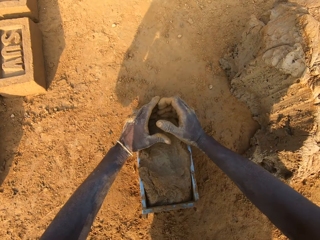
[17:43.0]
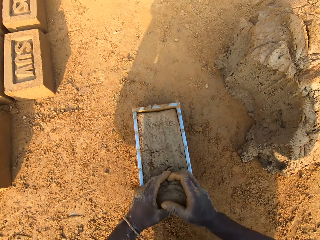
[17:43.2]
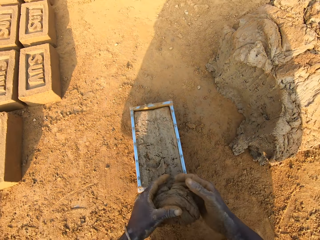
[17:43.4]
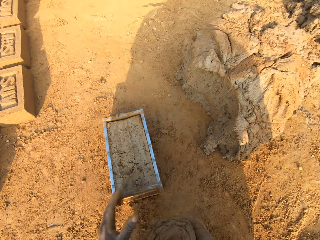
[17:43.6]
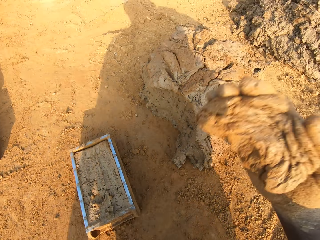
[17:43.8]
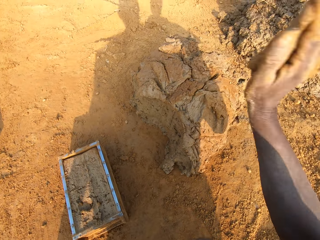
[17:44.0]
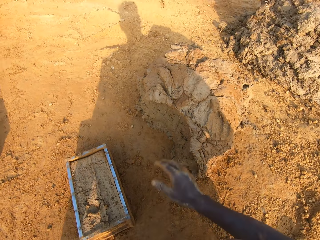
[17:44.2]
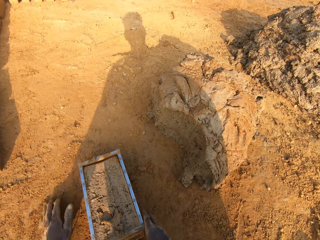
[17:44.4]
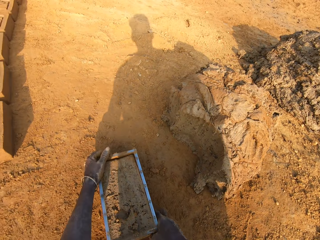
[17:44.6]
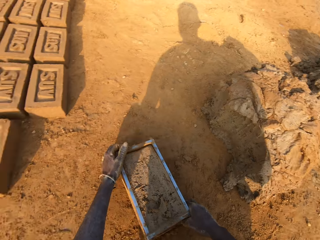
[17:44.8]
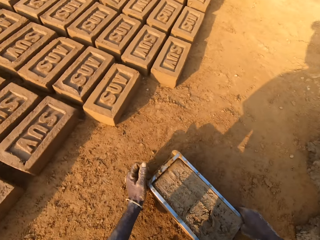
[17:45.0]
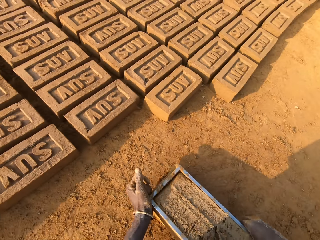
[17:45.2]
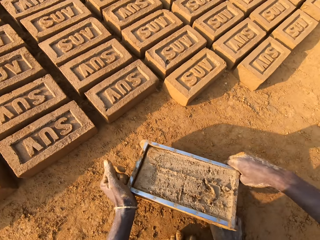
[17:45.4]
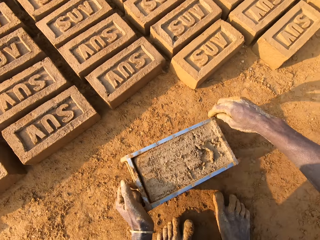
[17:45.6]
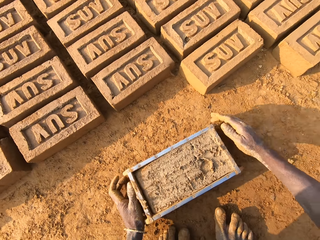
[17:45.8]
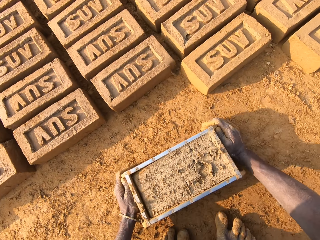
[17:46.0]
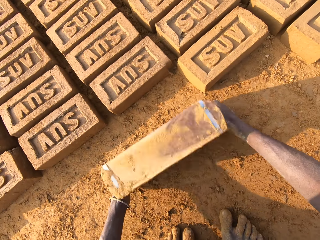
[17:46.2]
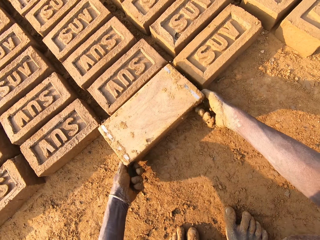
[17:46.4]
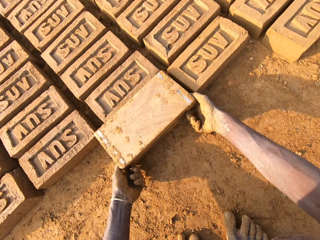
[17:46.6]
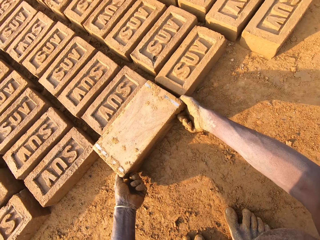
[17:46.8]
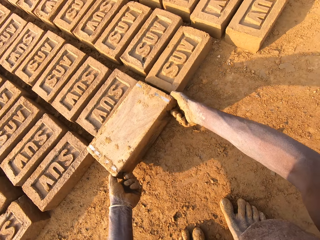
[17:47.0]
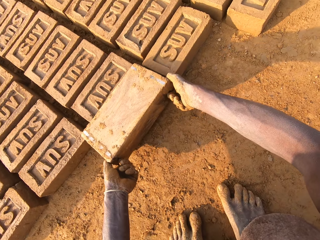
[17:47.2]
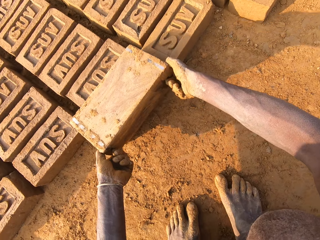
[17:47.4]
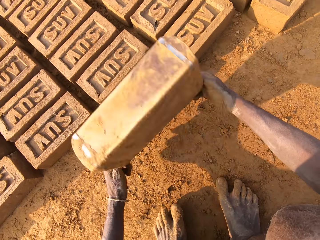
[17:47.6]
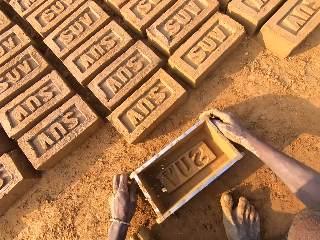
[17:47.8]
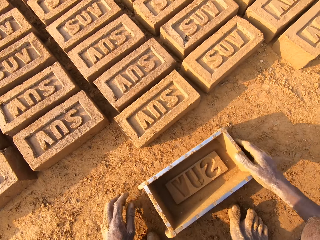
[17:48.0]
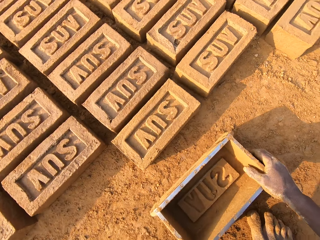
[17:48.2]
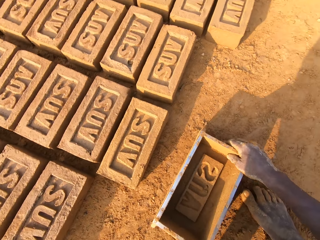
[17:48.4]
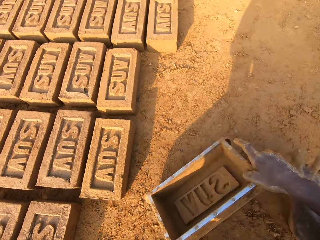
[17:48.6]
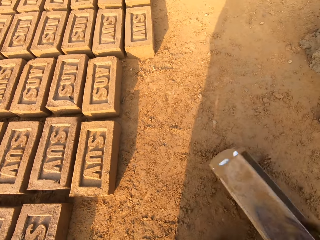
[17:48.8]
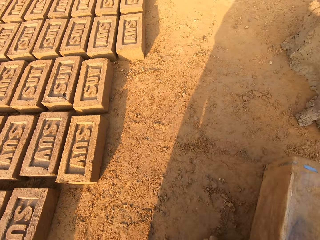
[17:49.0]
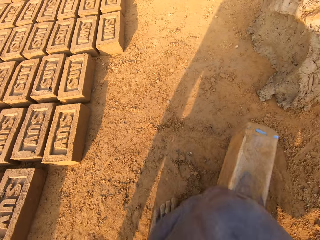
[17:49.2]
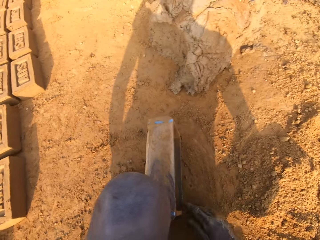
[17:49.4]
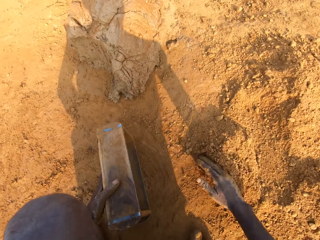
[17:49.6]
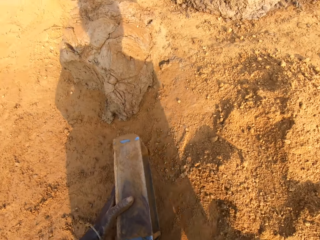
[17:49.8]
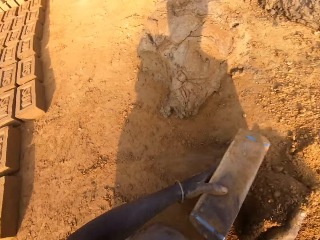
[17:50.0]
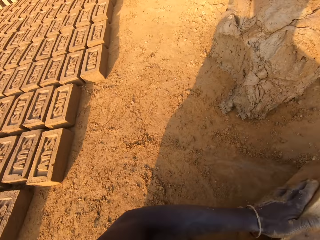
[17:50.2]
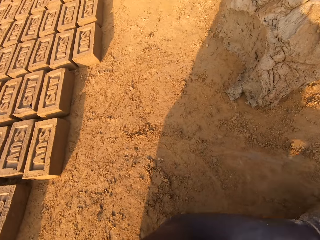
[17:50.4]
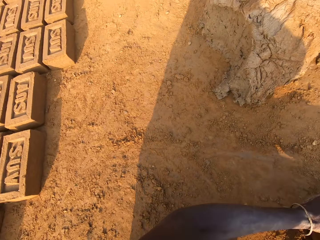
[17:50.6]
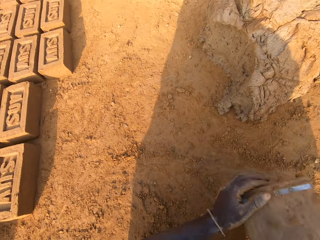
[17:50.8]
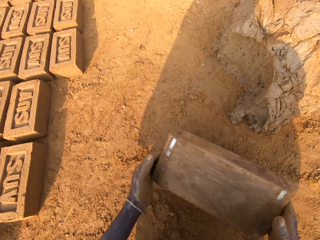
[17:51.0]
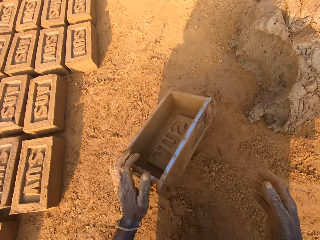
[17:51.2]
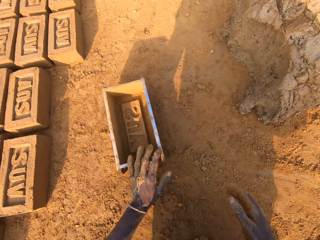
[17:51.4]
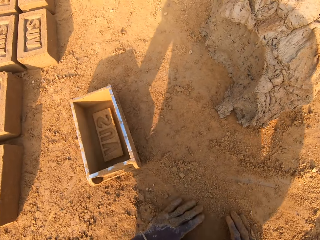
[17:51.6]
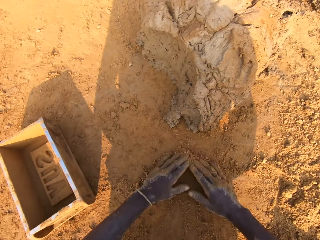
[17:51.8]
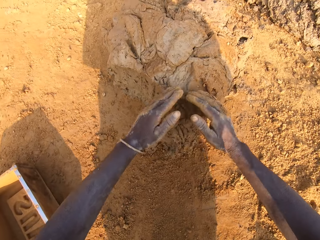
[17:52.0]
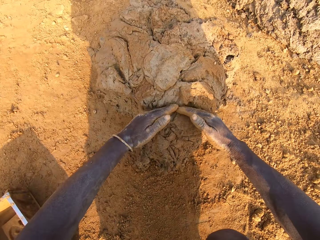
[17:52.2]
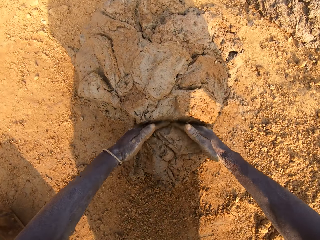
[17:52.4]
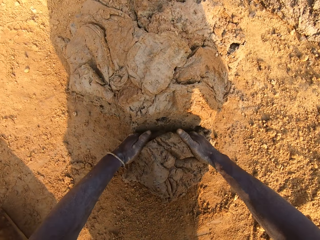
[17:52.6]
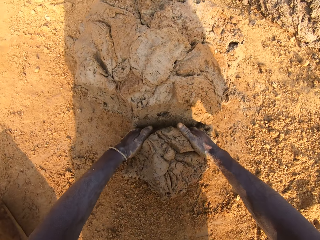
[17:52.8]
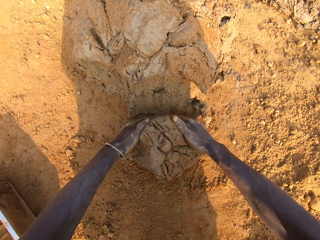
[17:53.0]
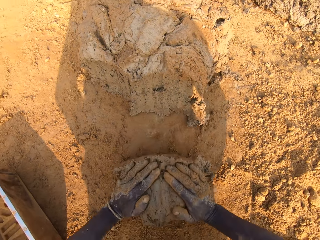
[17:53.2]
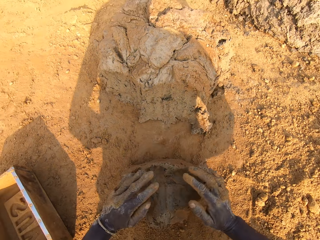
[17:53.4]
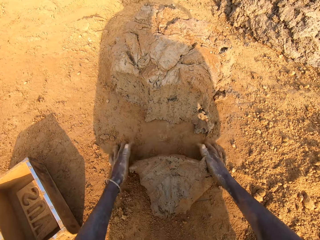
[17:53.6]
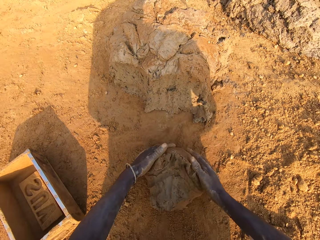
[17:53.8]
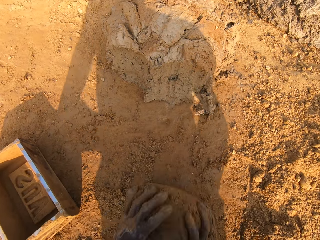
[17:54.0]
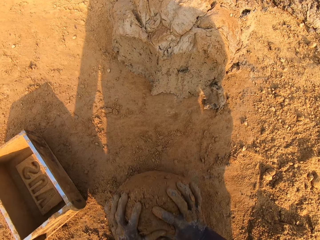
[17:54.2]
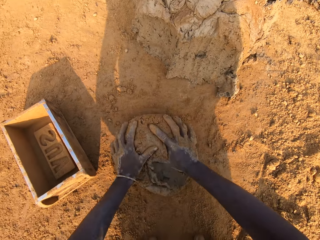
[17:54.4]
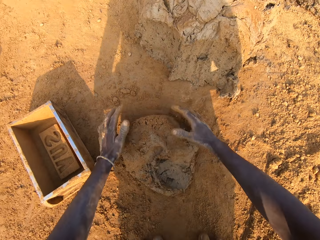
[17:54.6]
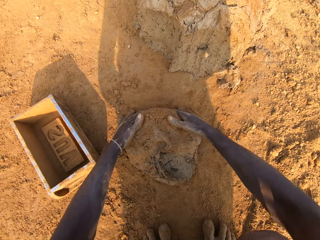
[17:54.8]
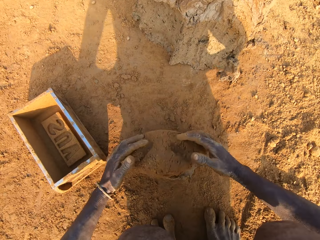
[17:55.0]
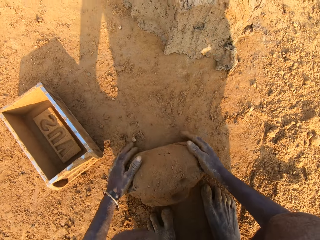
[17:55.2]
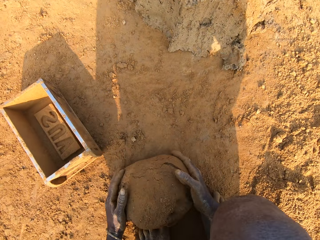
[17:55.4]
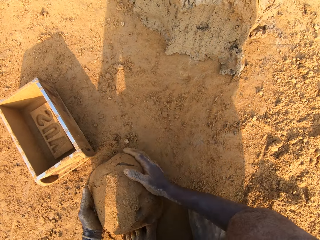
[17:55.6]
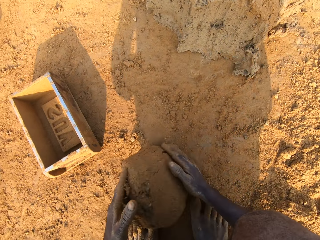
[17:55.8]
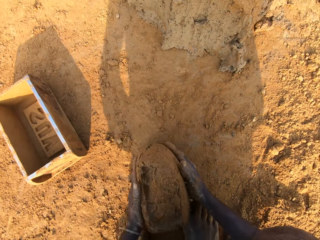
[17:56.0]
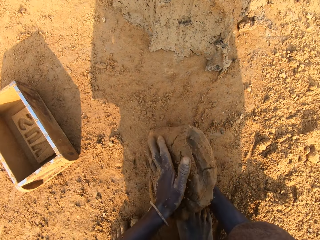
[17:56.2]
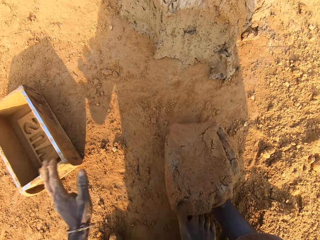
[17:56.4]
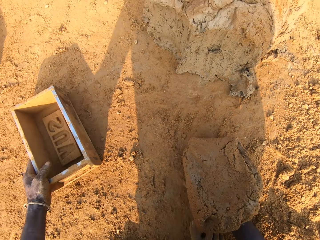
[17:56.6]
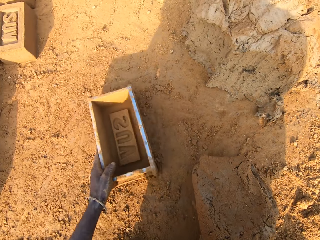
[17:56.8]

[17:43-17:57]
The camera wearer removes the excess concrete or mud from the iron brick mold. He drops the excess concrete on the heap of concrete on the ground. He lifts the brick mould. He shifts the iron brick mold on the ground with his two hands. He moulds the brick. He turns the iron brick mold on the ground. He drops the iron brick mold on the ground. He pours sand into the iron brick mold with his right hand. He removes the sand from the iron brick mold. He drops the iron brick mold on the ground. He puts mud in the brick mould. He cuts a portion of the concrete from the heap of concrete on the ground with his two hands. He mixes the concrete on the ground with his hands.

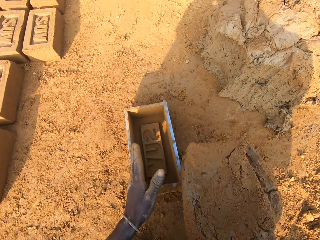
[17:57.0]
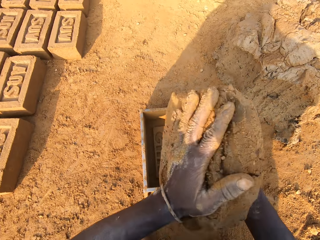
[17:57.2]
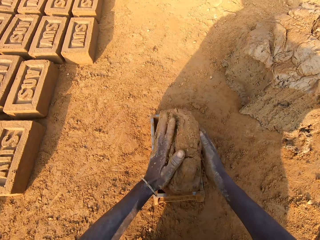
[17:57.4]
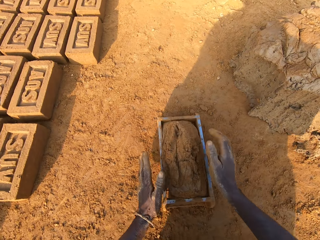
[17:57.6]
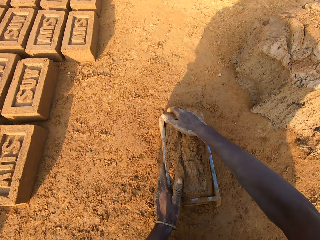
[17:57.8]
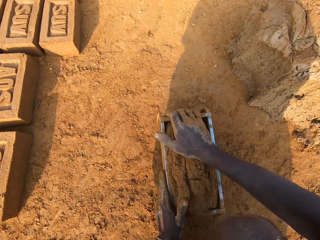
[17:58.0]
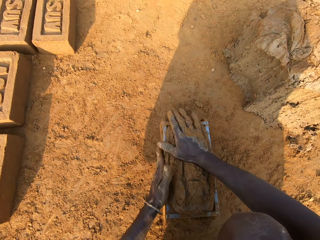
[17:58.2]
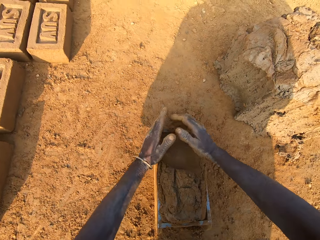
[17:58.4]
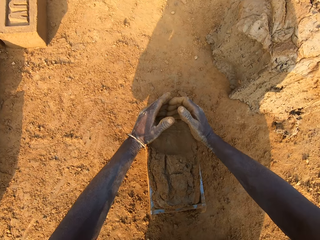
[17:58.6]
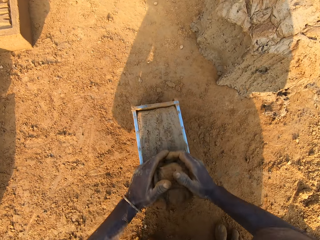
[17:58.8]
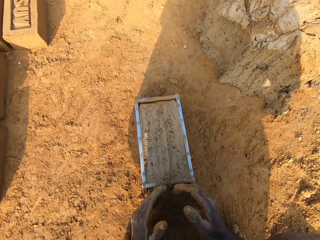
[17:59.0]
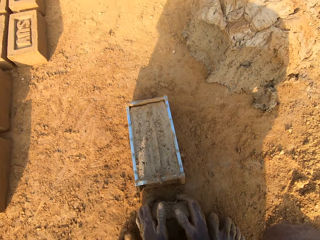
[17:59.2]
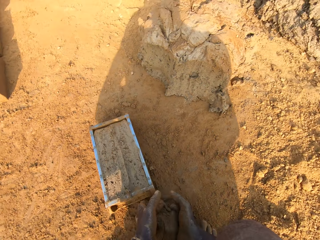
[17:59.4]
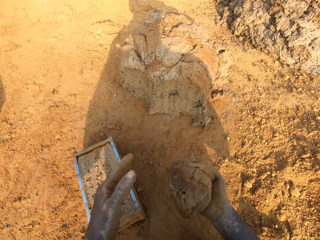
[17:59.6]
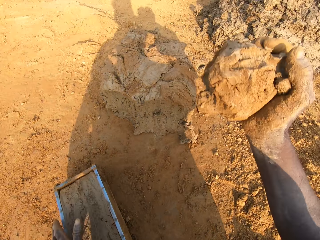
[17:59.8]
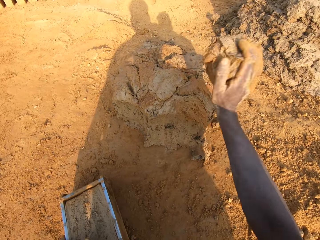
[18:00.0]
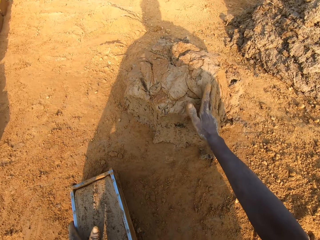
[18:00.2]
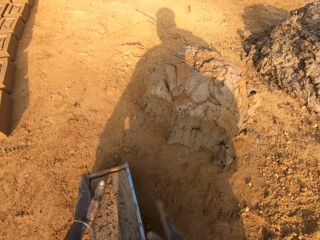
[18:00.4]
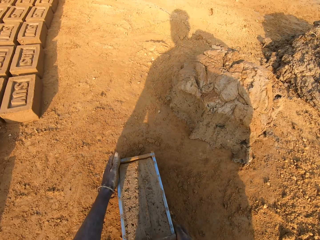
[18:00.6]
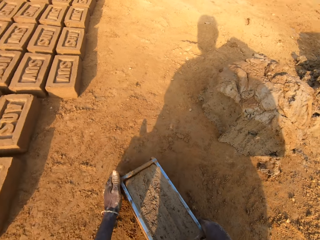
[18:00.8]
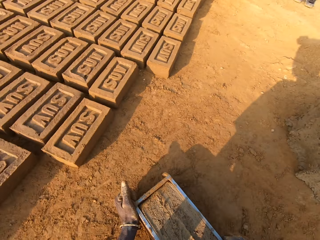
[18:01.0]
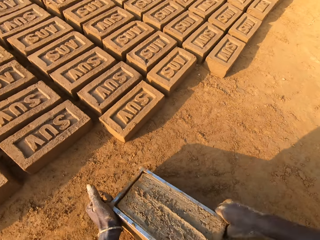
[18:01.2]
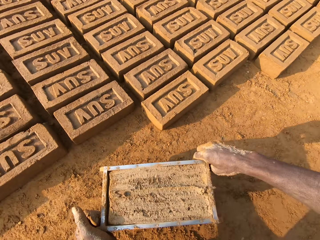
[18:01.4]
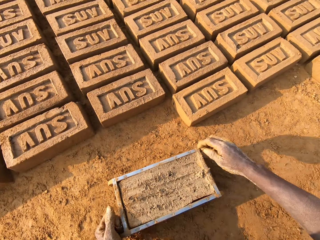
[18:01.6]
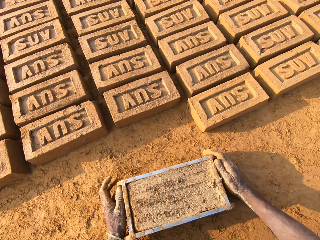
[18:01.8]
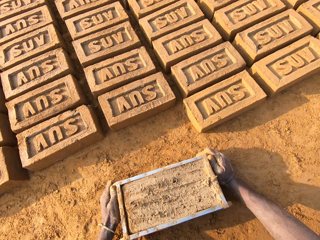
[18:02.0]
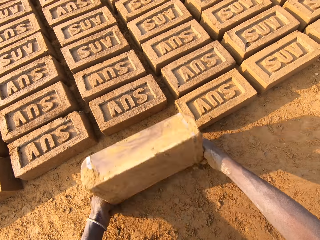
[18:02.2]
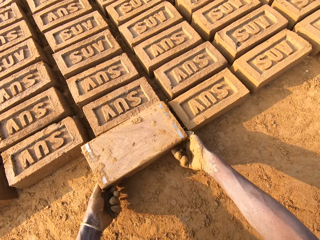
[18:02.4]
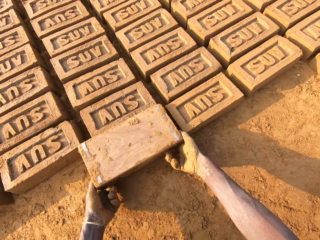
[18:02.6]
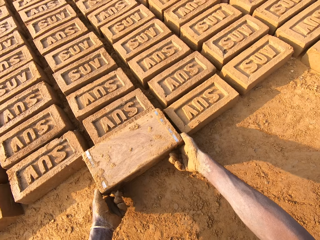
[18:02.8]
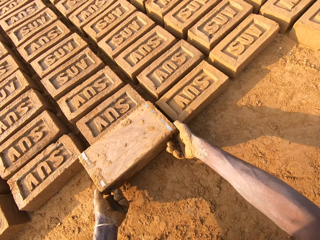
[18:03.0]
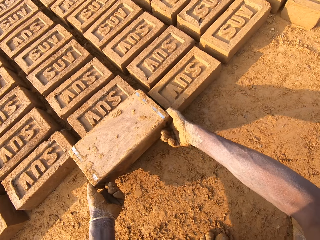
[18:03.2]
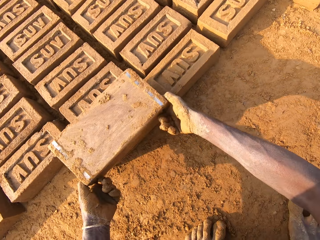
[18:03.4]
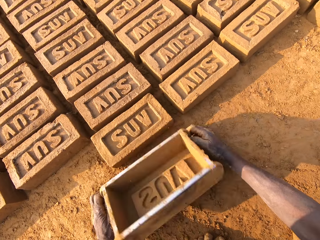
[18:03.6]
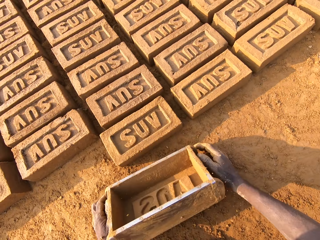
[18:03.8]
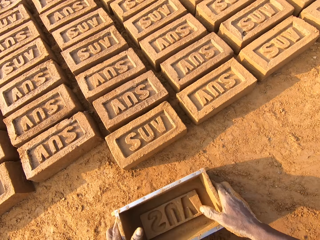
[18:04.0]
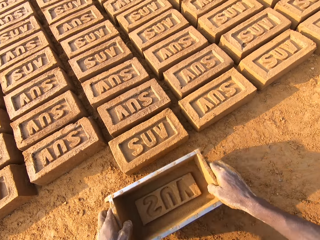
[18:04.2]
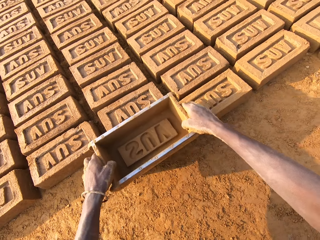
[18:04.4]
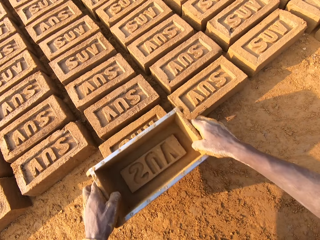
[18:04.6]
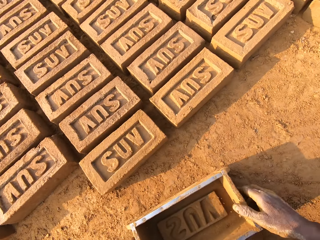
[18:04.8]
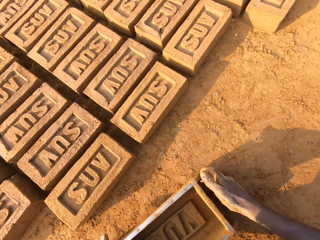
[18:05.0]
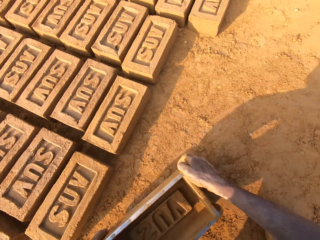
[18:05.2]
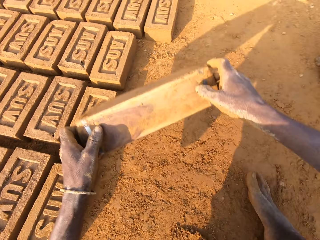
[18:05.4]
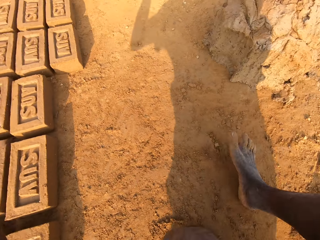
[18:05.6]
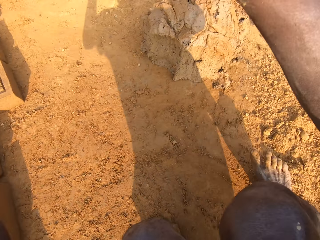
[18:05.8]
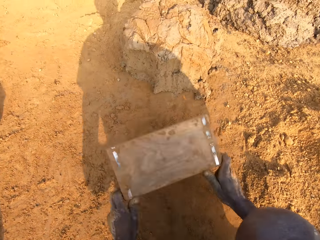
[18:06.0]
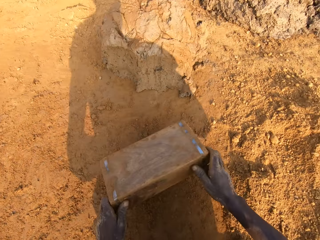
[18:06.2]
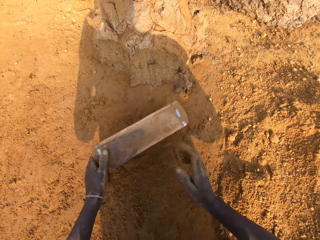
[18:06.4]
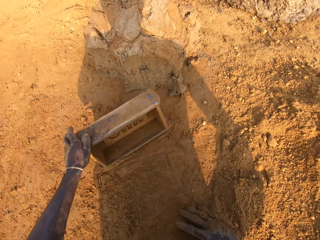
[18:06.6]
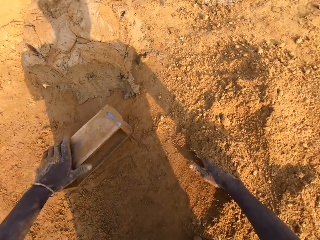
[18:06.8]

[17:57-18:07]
The camera wearer shifts the iron brick mold on the ground with his left hand. He drops the concrete in his hand in the iron brick mold. He removes the excess concrete from the iron brick mold. He drops the excess concrete on the heap of concrete on the ground. He lifts the brick mould. He shifts the iron brick mold on the ground with his two hands. He moulds the brick. He turns the iron brick mold on the ground. He drops the iron brick mold on the ground. He hits the brick with the iron brick mold in his hands. He drops the iron brick mold on the ground. He hits the iron brick mold in his hands on the ground.
